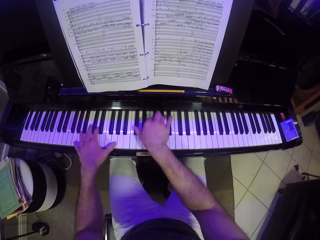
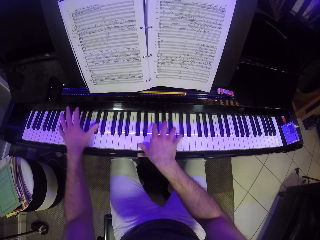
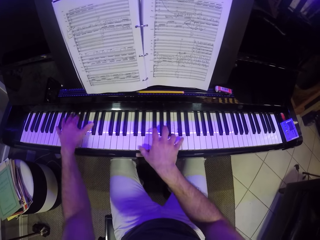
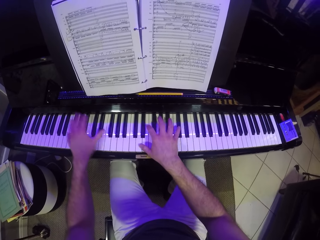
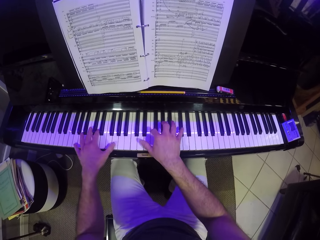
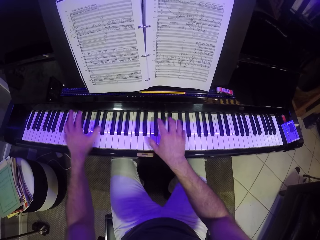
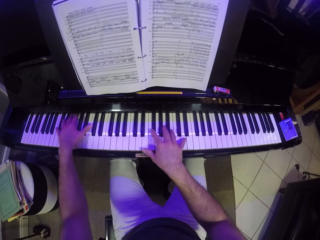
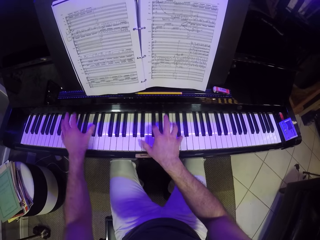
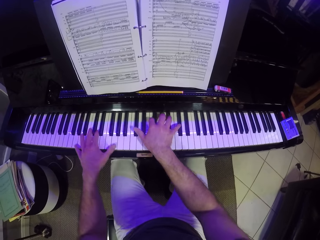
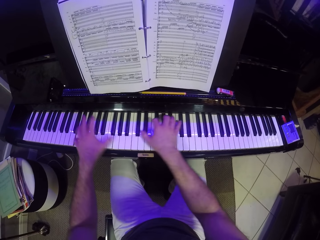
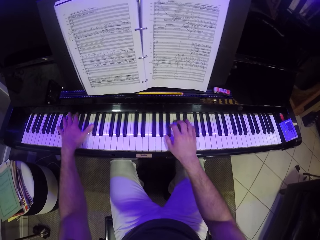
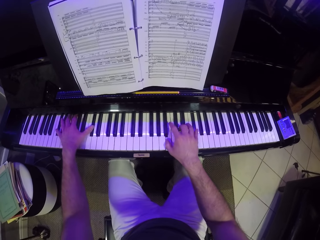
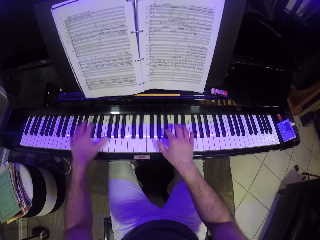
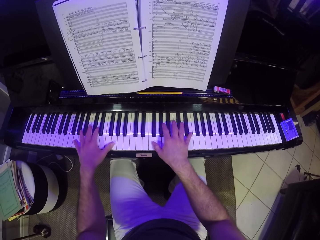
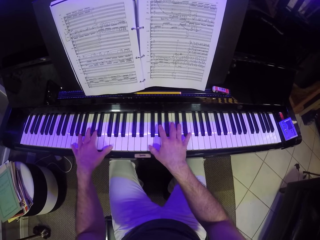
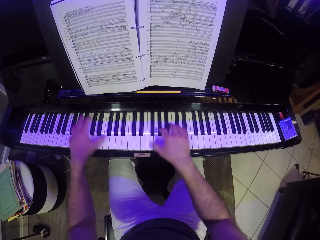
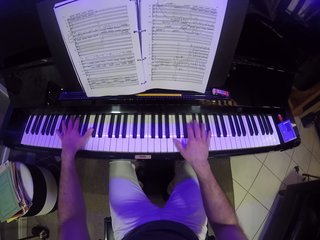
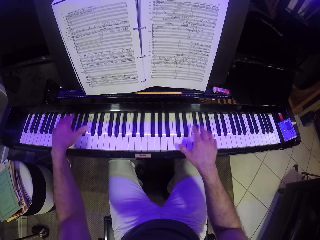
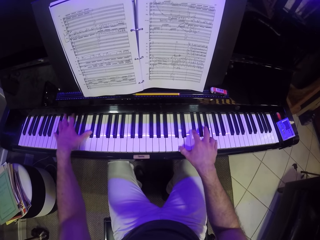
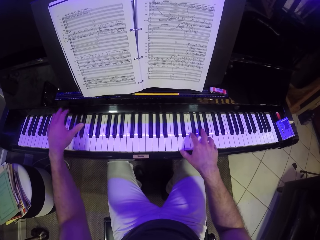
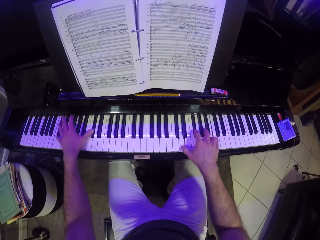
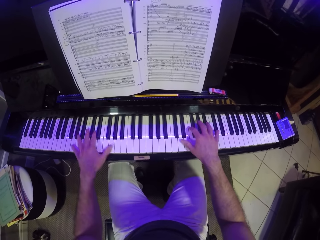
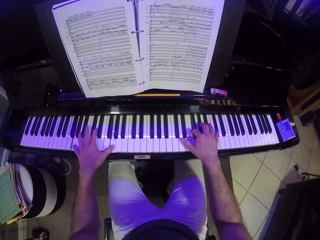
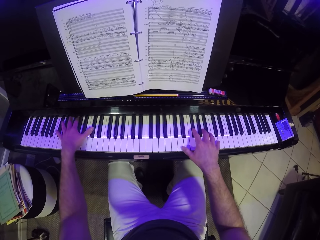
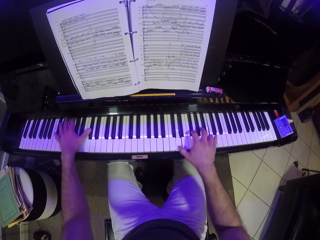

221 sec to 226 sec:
The camera wearer plays the piano with both his hands.

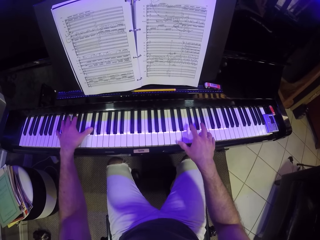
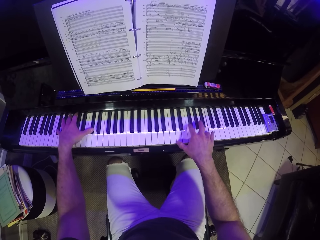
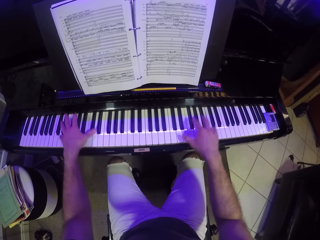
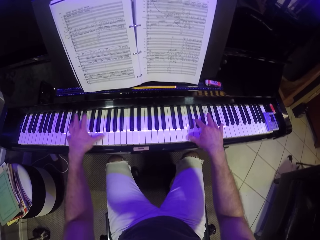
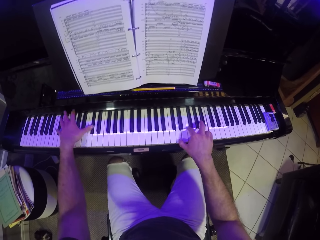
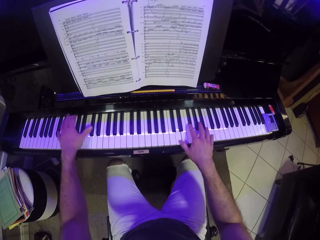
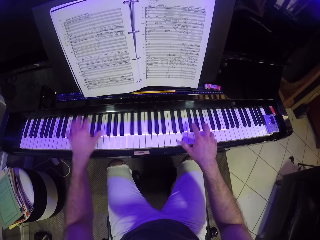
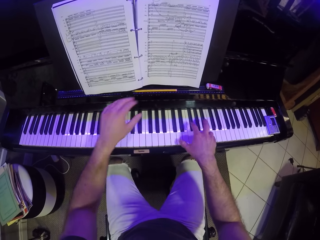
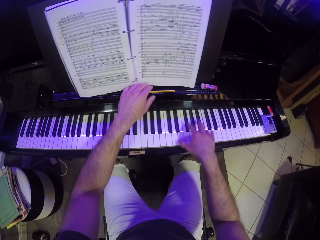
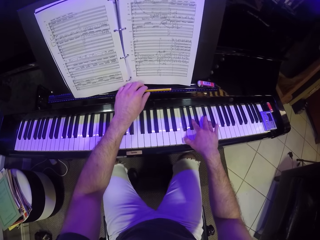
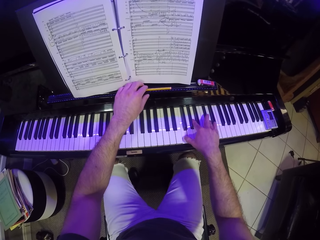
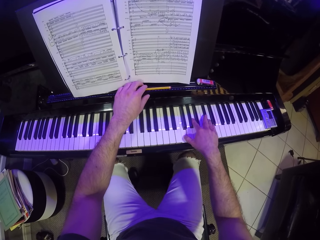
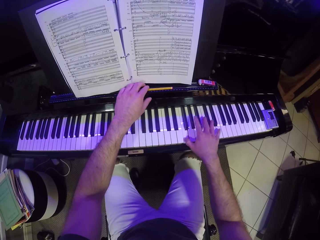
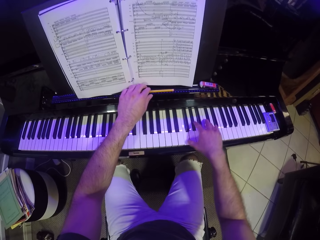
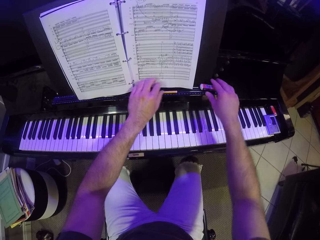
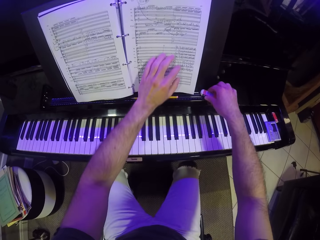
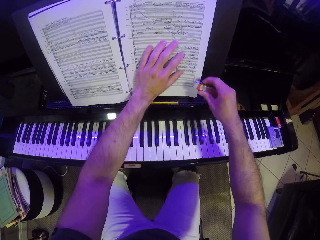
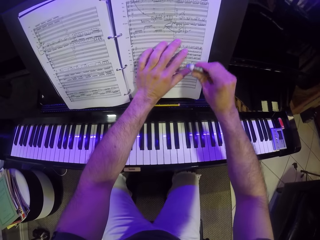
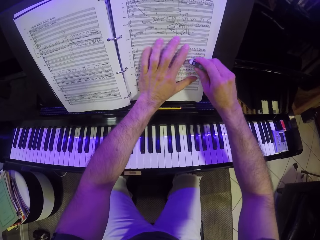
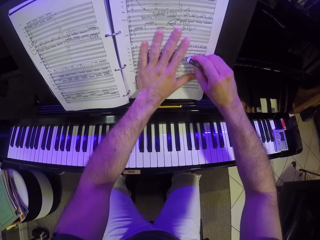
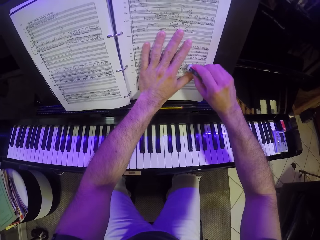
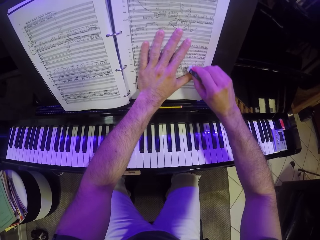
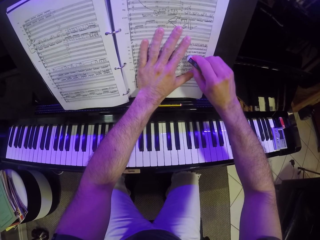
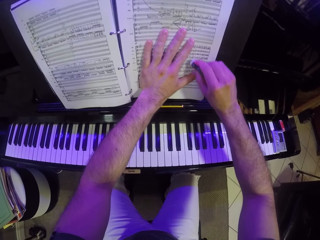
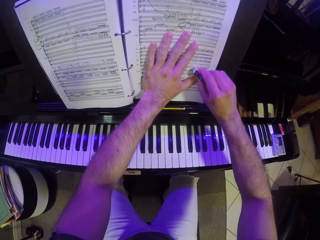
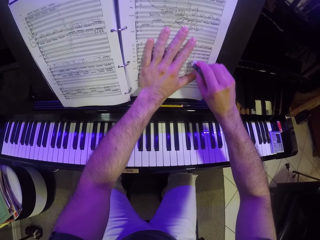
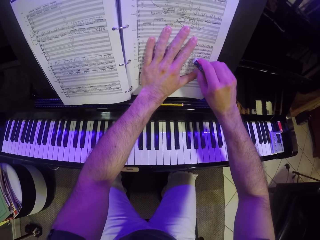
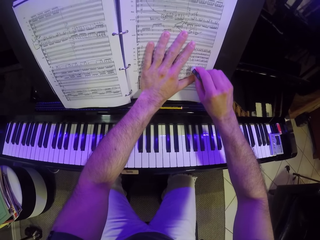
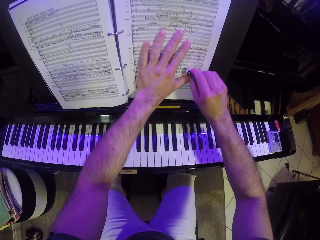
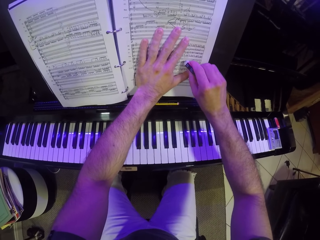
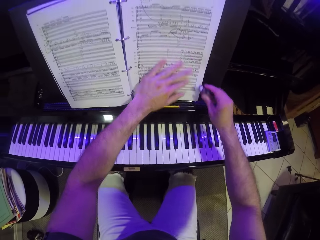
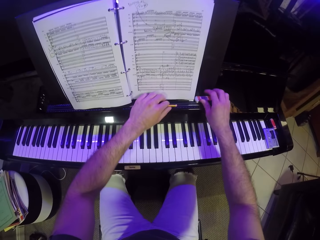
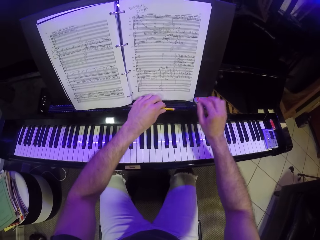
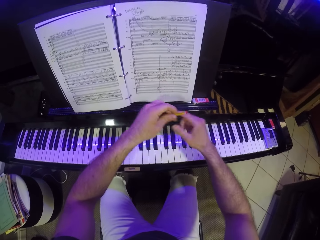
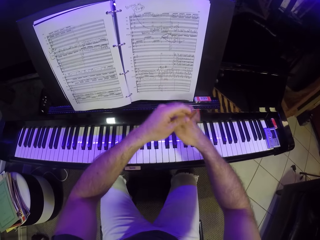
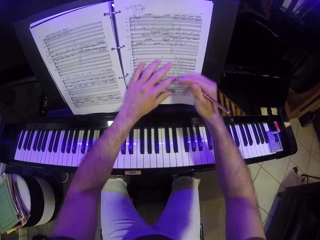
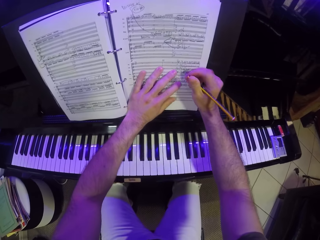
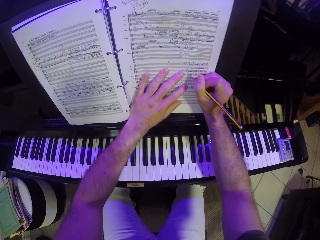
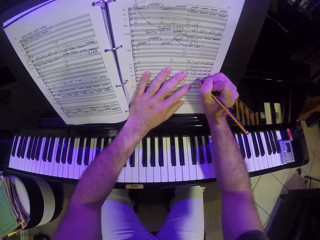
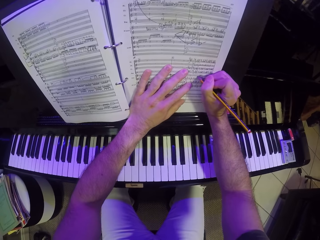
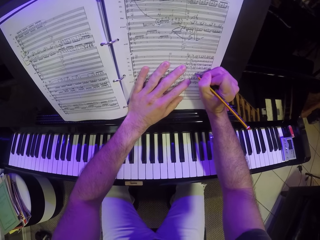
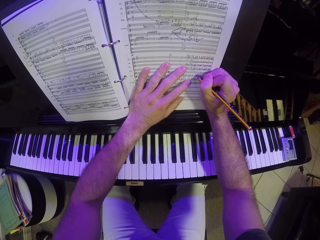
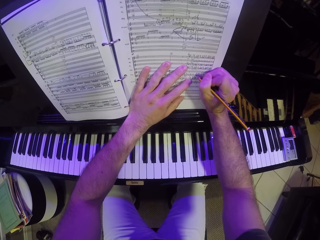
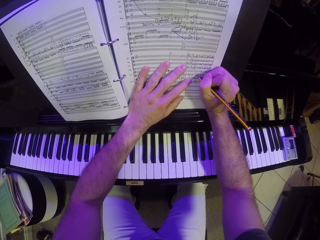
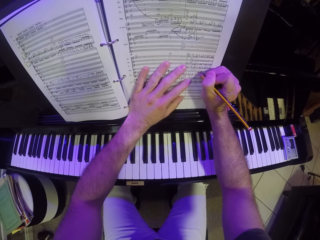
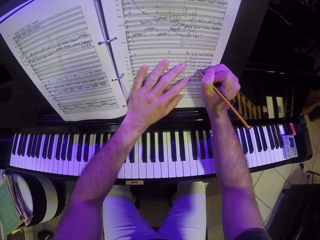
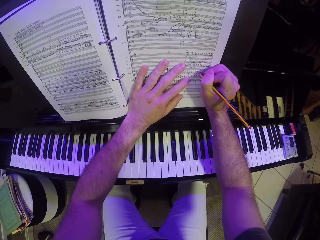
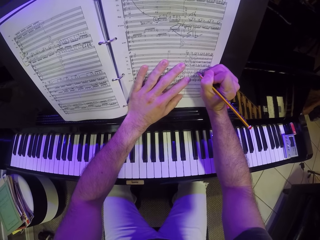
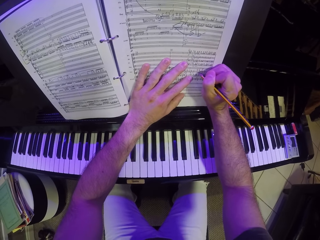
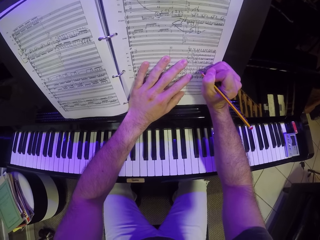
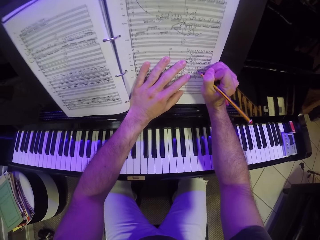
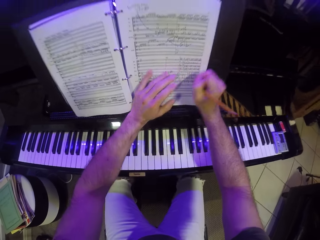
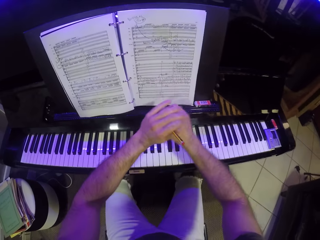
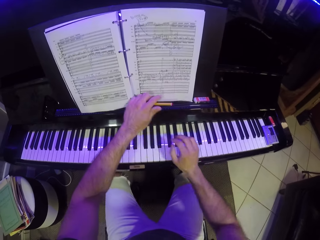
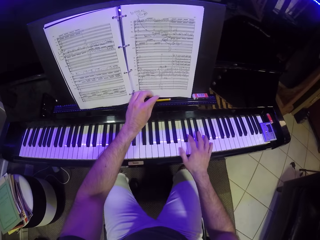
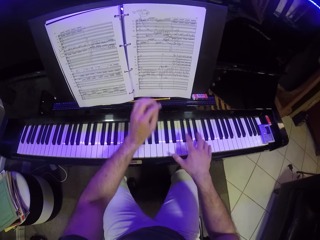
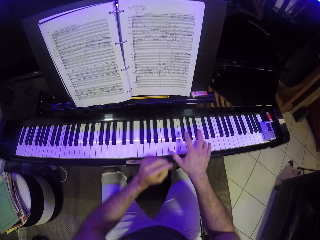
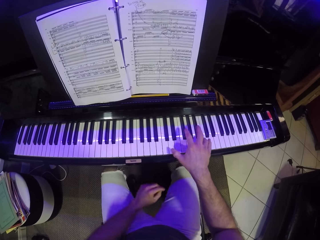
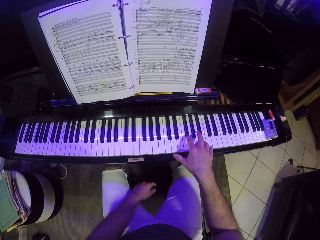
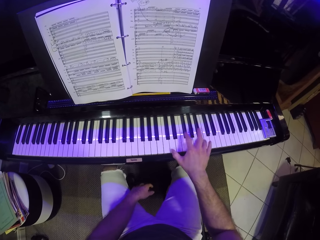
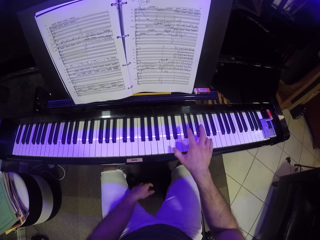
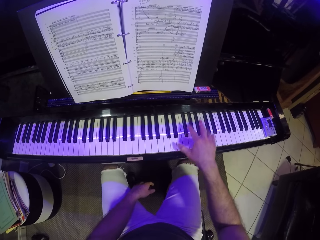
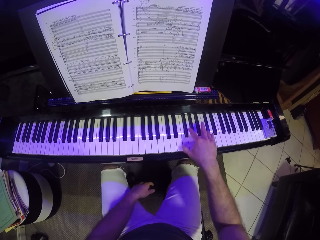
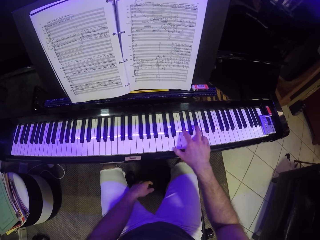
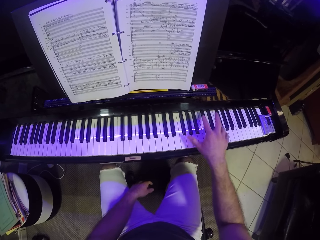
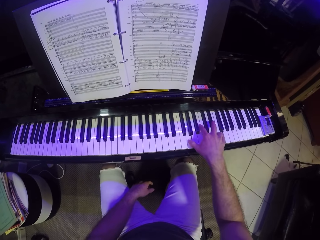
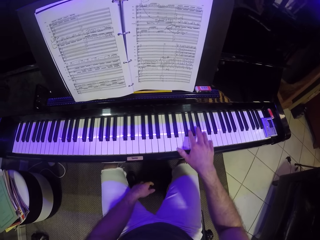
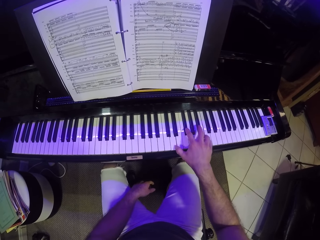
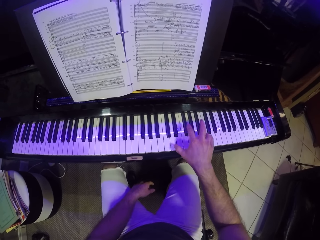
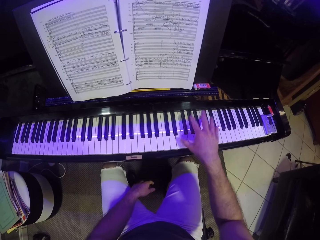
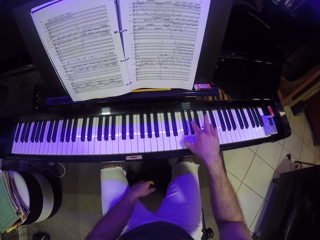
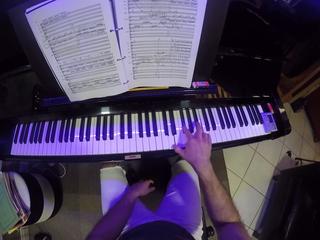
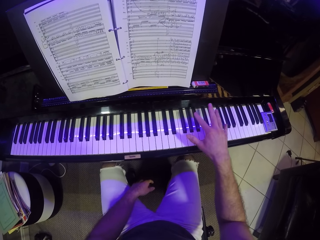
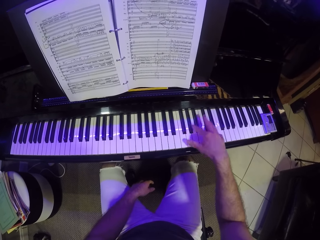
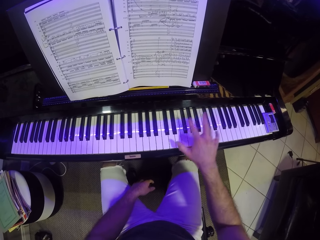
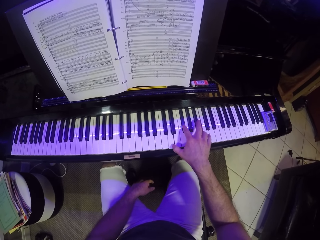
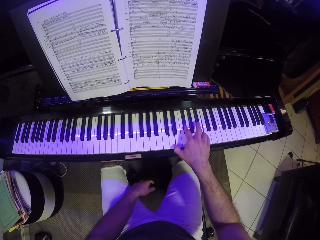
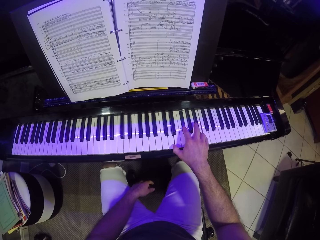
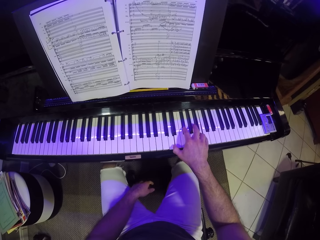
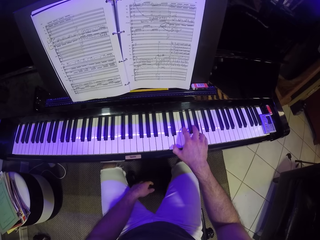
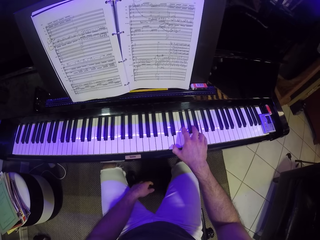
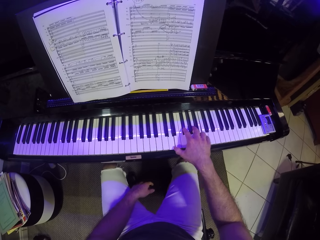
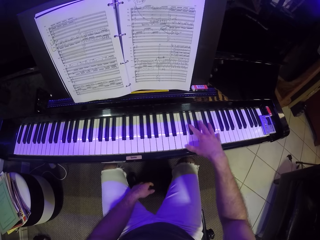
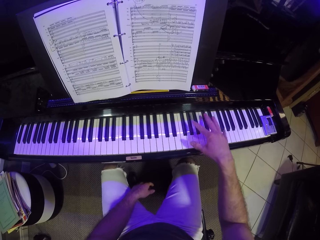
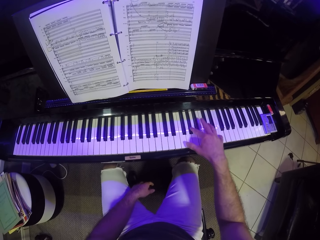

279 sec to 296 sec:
The camera wearer touches the pencil on the piano with his left hand. He picks an eraser on the piano with his right hand. He erases the music sheet with his right hand. He drops the eraser on the book stand with his right hand. He picks the pencil on the book stand with his left hand. He passes the pencil to his right hand from his left hand. He writes on the book with the pencil in his right hand. He passes the pencil from his right hand to his left hand. He drops the pencil on the book stand with his left hand. He plays the piano with his right hand.
